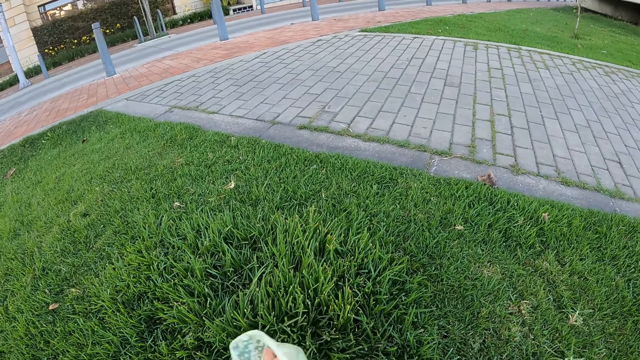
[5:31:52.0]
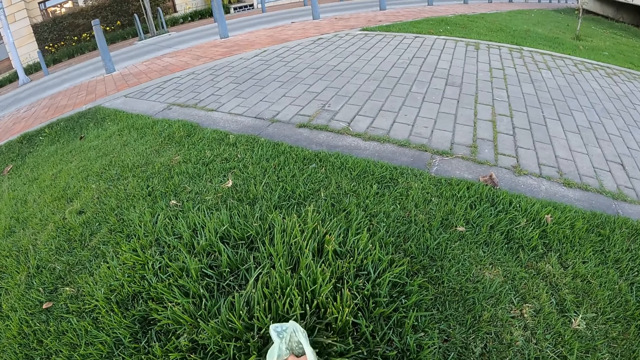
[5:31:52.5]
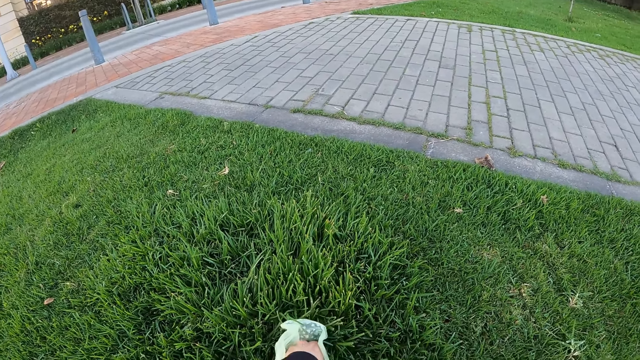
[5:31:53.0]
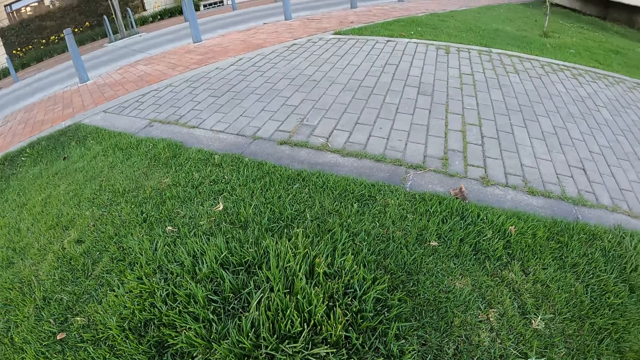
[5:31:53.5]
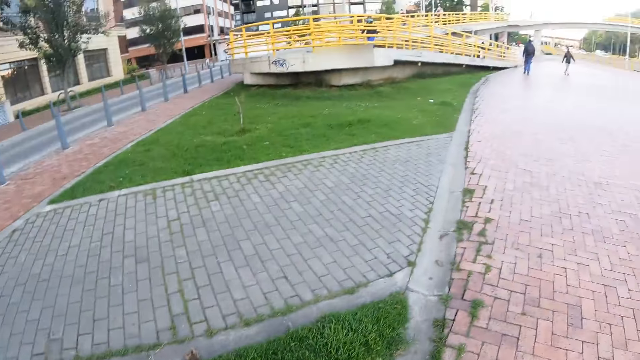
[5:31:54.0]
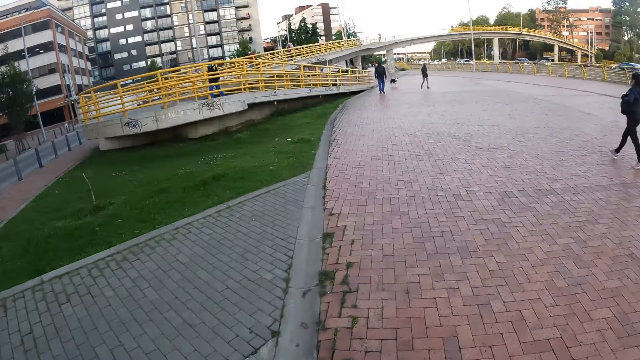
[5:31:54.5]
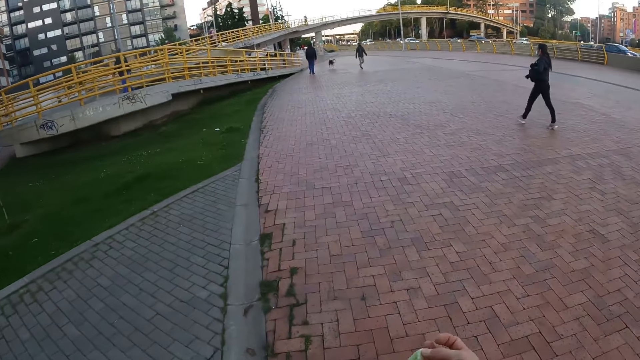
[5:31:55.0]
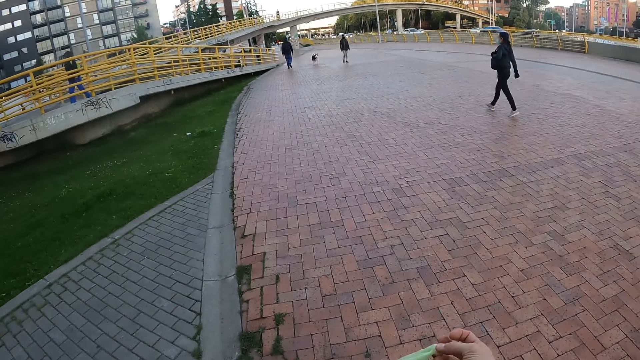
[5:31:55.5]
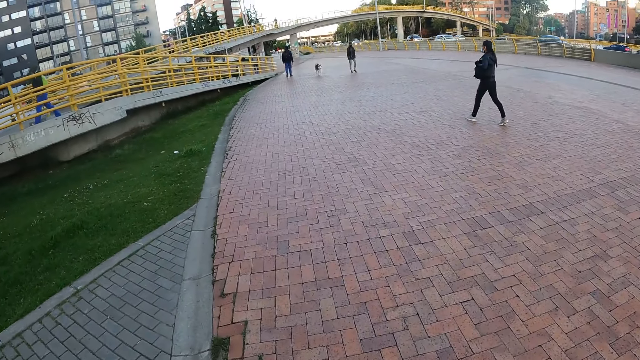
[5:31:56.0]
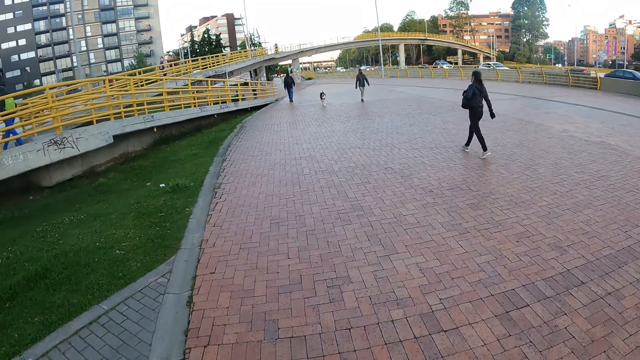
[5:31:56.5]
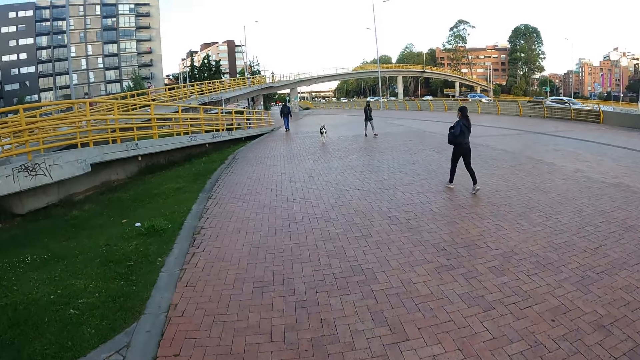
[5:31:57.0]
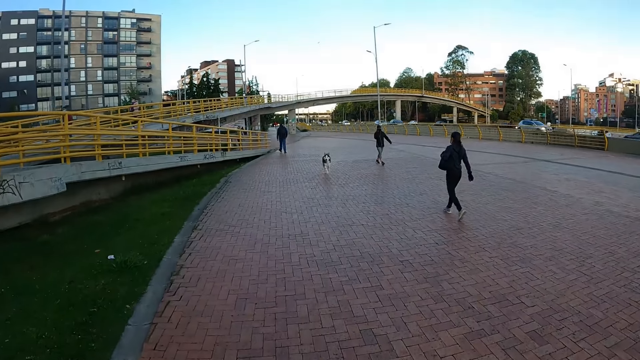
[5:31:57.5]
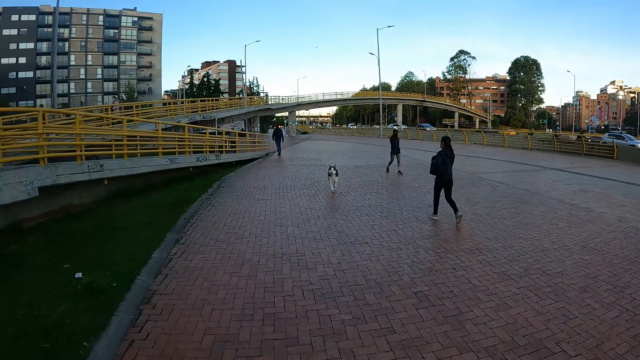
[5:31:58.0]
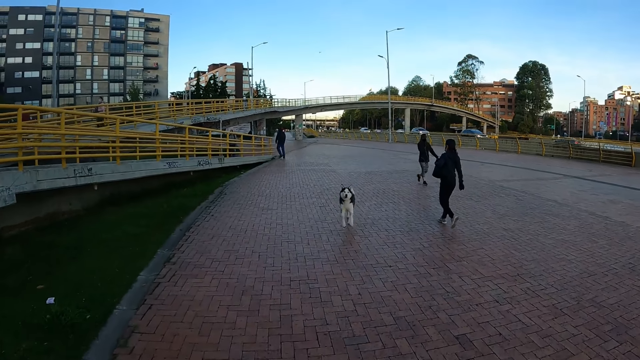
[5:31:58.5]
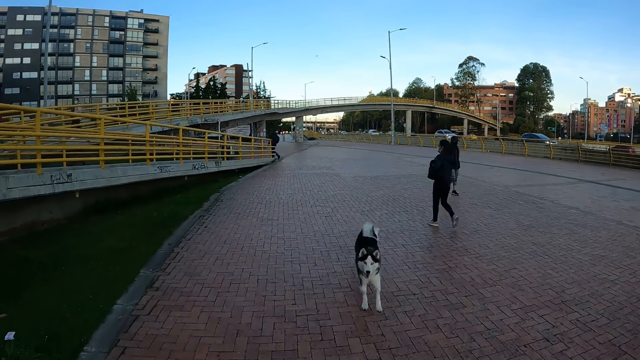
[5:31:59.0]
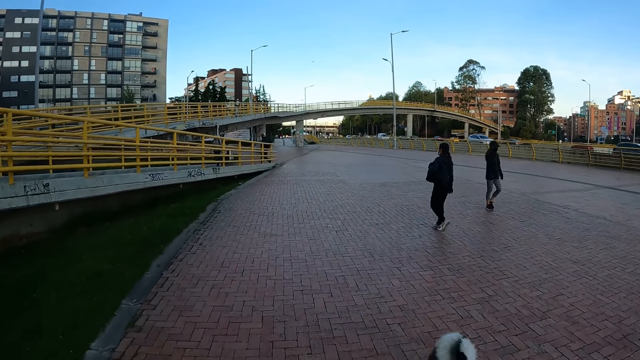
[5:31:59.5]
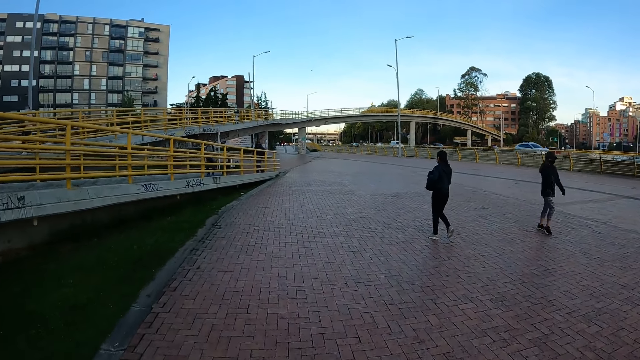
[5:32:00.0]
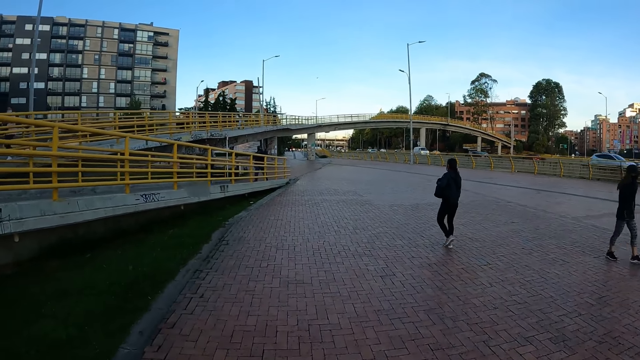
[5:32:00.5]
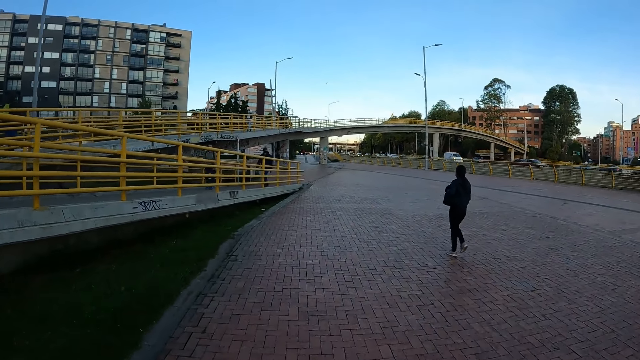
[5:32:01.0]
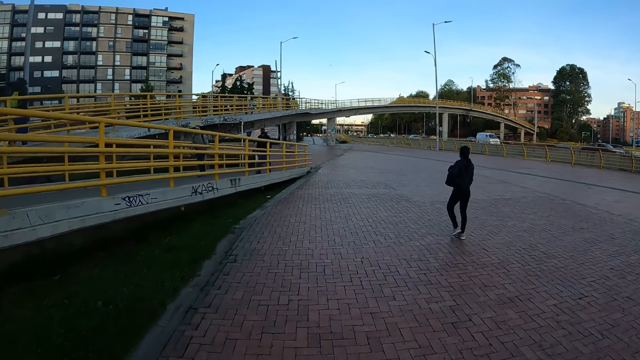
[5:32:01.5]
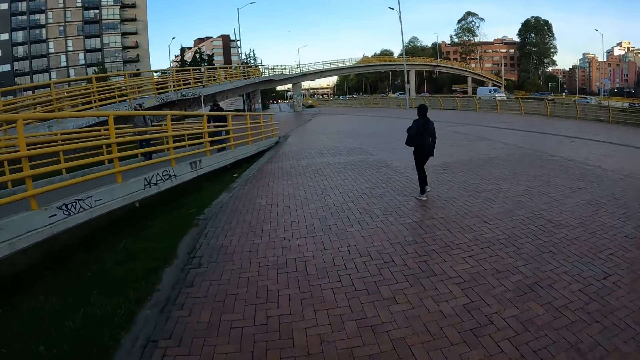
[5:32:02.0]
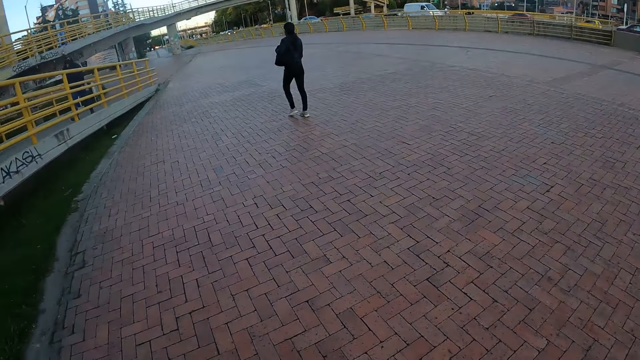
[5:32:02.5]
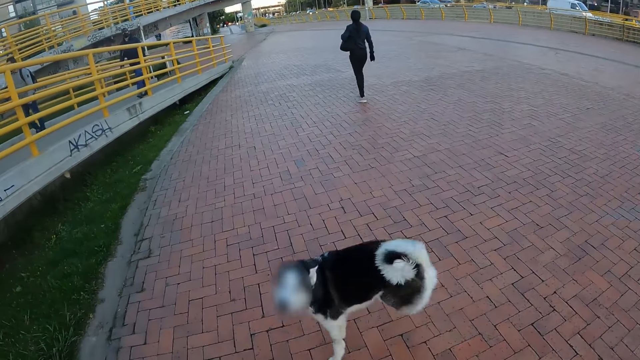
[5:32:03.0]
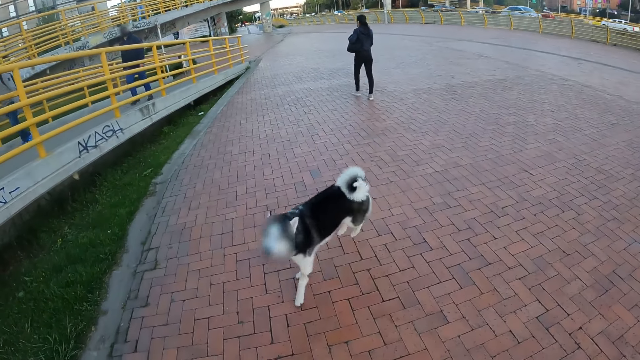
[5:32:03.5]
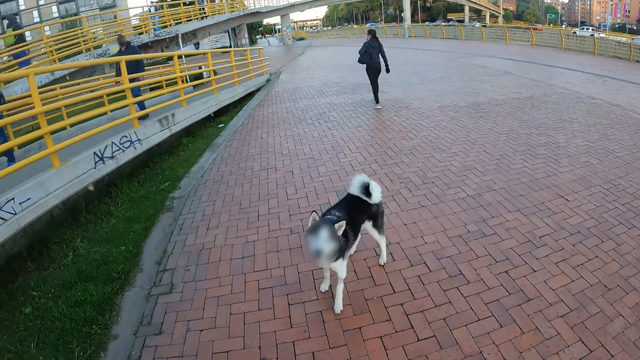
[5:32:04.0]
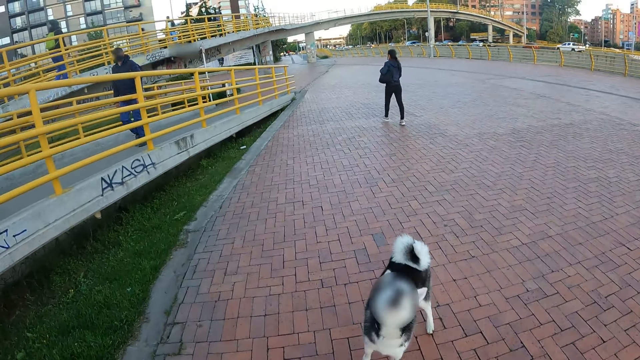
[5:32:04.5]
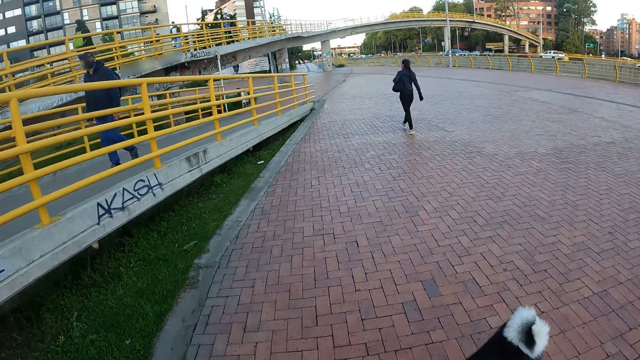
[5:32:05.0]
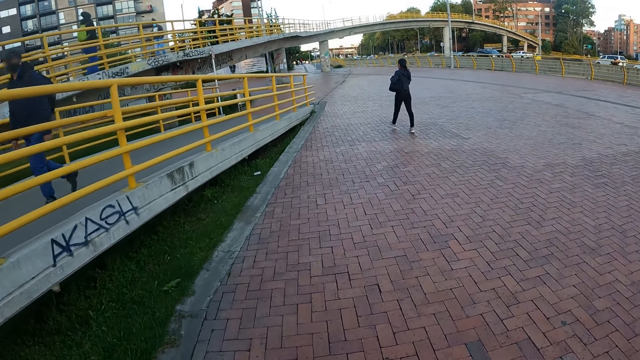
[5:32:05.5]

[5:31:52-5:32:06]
The camera wearer holds the plastic bag with his right hand. He walks on the pedestrian path in the street. The dog runs towards the camera wearer. The camera wearer walks the dog on the street. The dog interacts with the camera wearer.

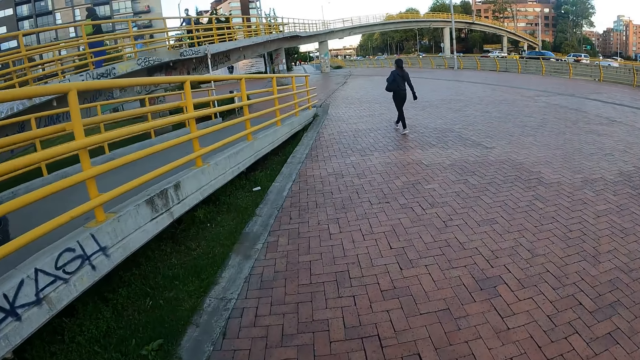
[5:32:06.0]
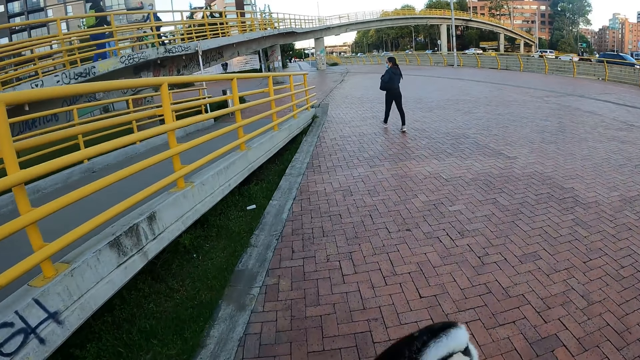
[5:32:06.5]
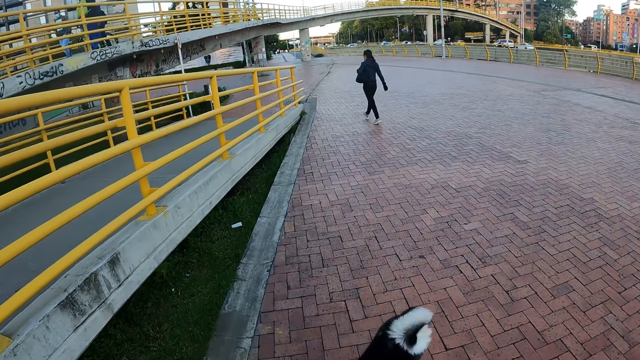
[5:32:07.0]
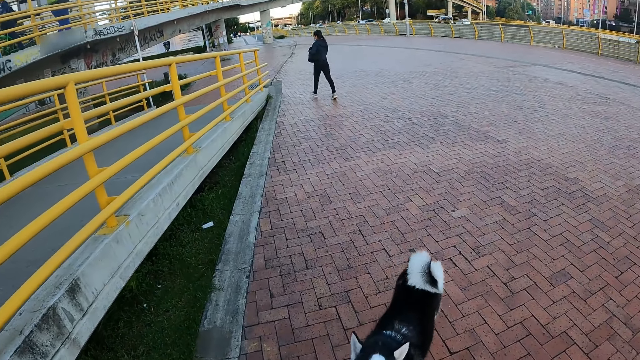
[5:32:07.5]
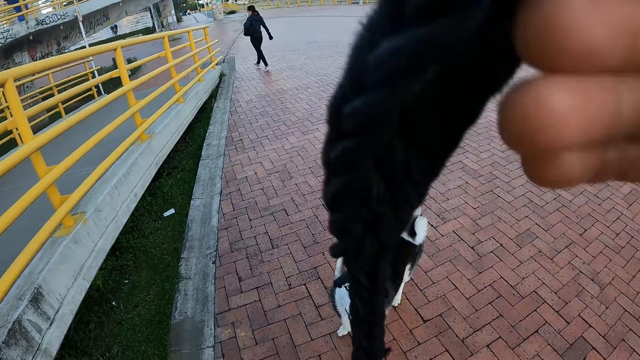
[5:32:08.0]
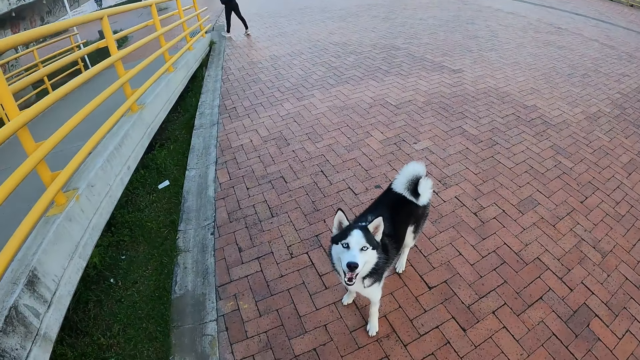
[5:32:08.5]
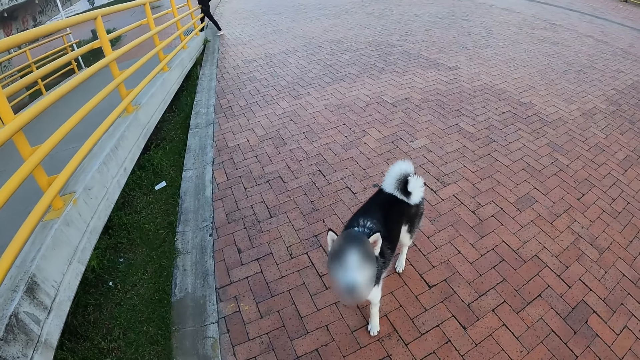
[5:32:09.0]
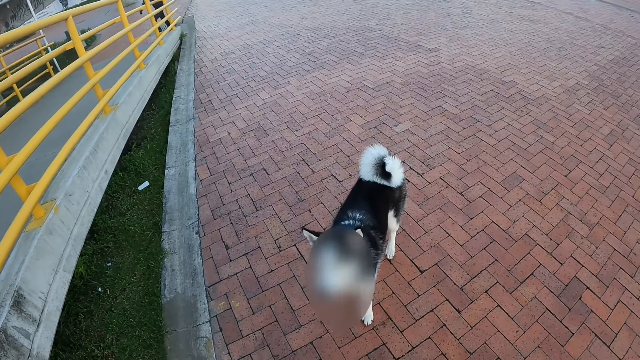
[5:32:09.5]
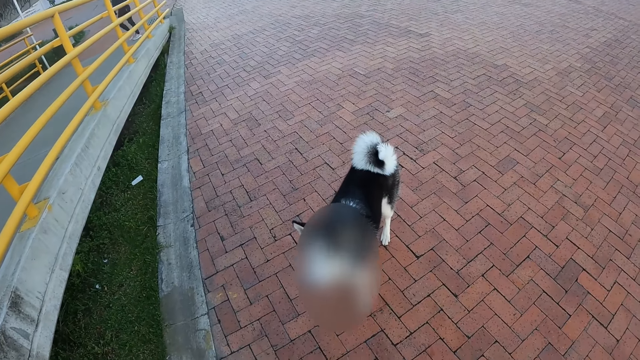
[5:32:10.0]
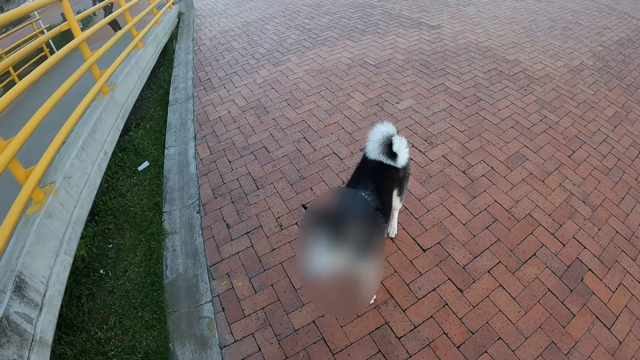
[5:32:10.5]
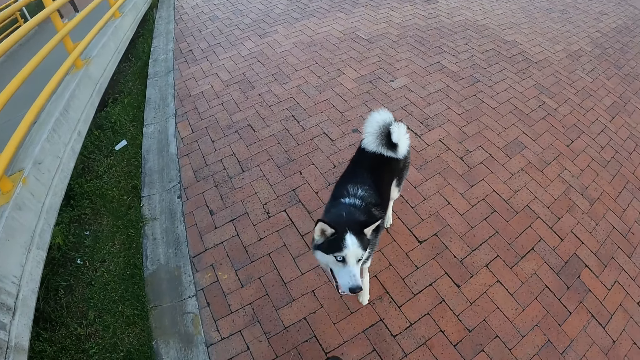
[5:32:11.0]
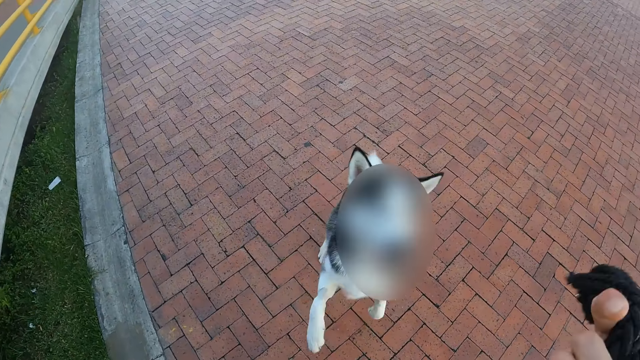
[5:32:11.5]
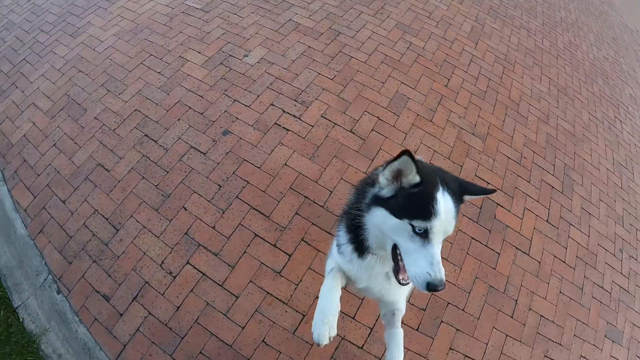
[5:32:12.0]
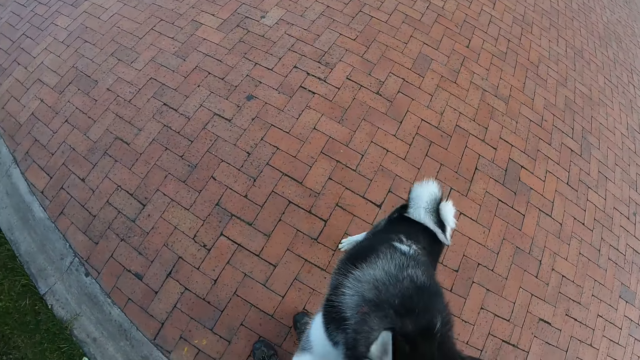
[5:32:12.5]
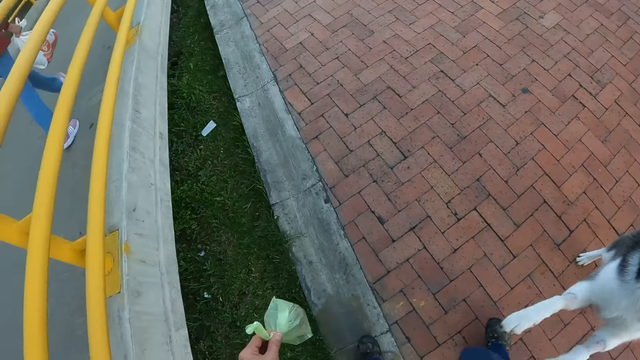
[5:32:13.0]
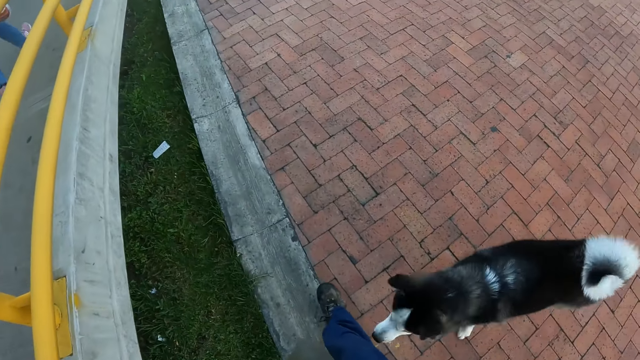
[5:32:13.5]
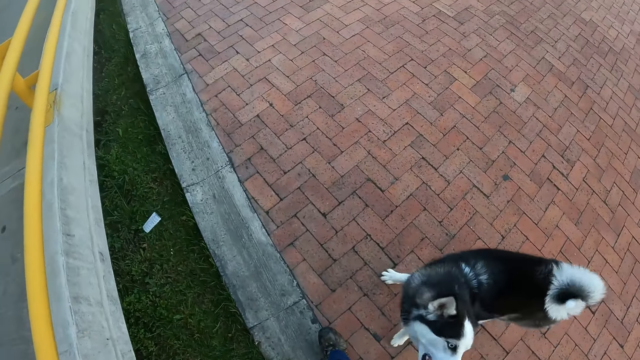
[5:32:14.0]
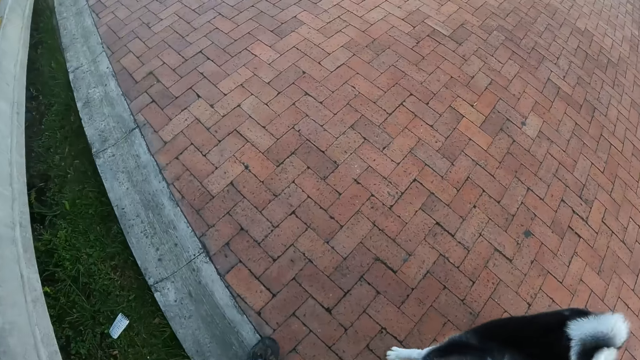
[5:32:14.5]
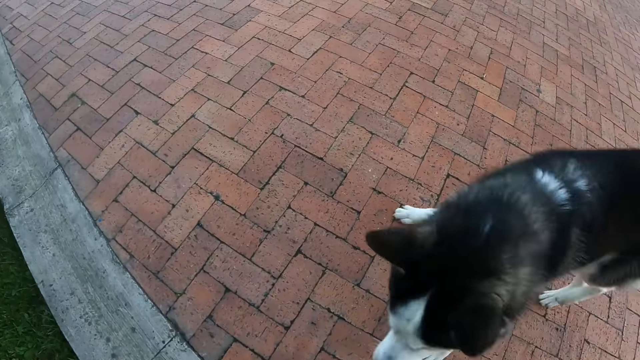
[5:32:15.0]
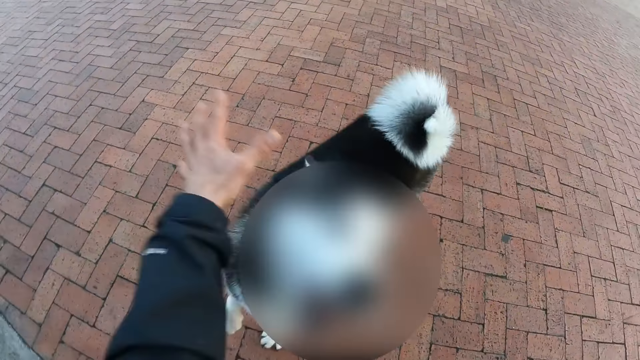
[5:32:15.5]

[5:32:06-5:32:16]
The camera wearer raises the leash in his right hand. He stands in the street on the pedestrian path. The dog interacts with the camera wearer. The camera wearer holds the leash on the right hand. He walks the dog on the street. He hits the dog with his left hand.
